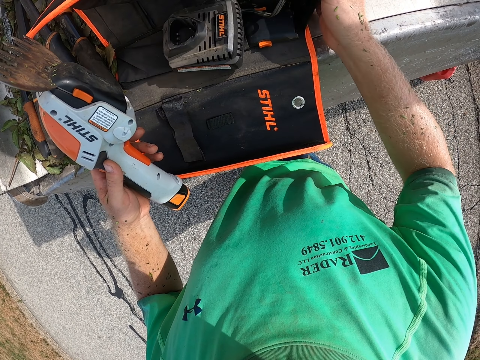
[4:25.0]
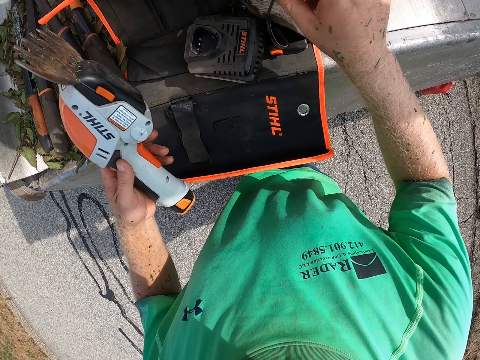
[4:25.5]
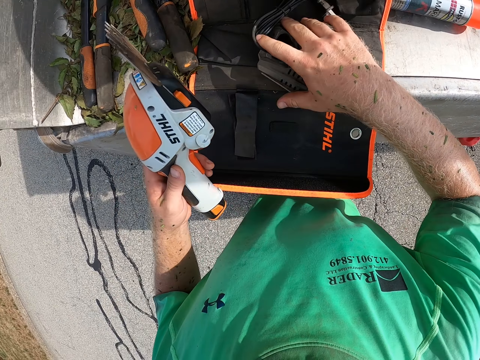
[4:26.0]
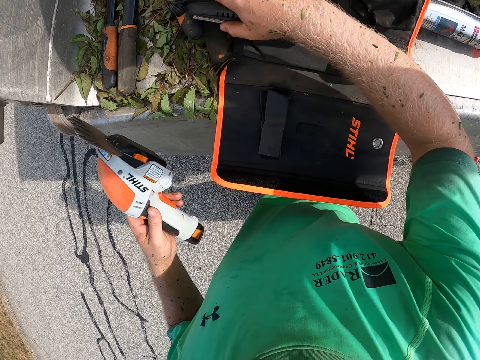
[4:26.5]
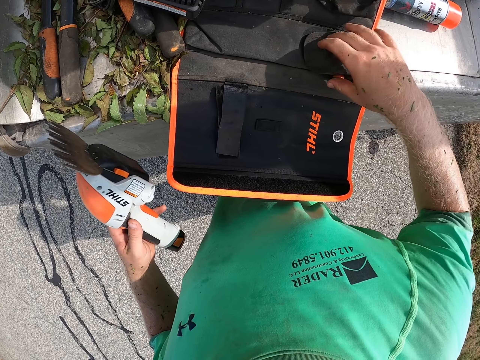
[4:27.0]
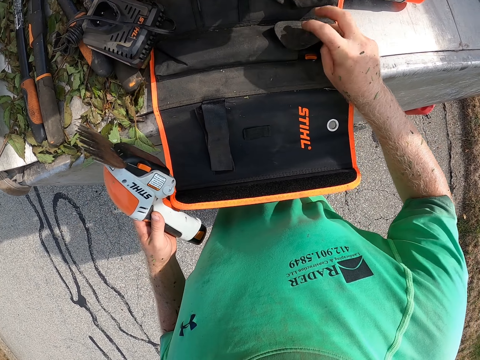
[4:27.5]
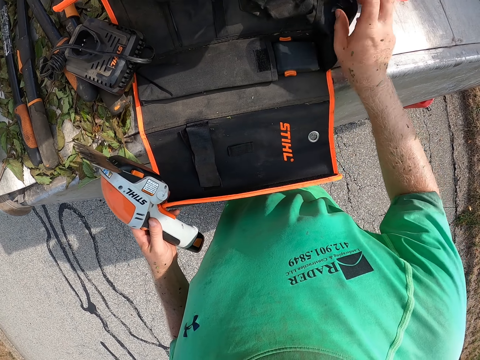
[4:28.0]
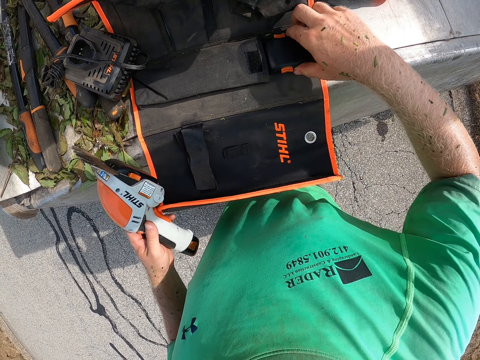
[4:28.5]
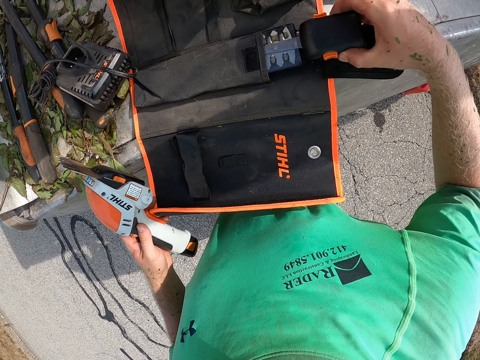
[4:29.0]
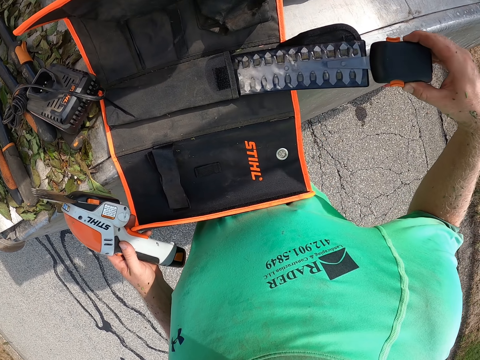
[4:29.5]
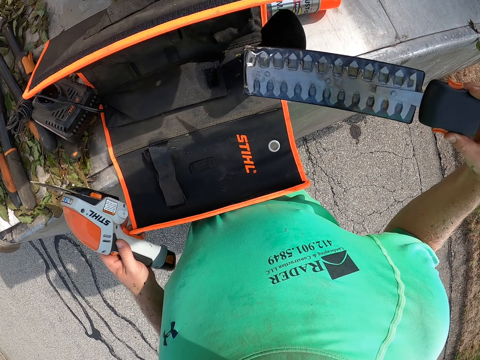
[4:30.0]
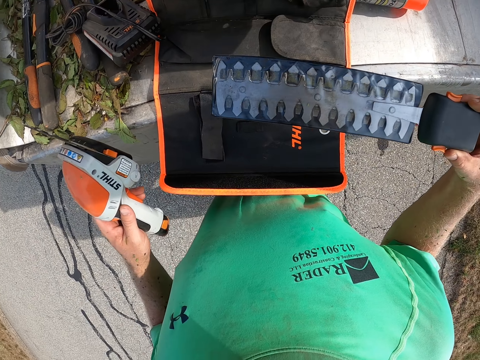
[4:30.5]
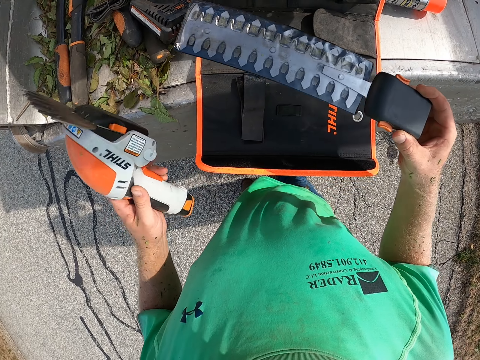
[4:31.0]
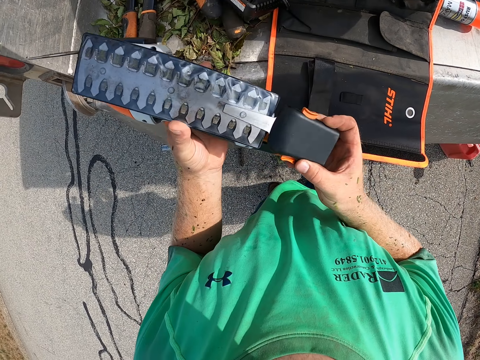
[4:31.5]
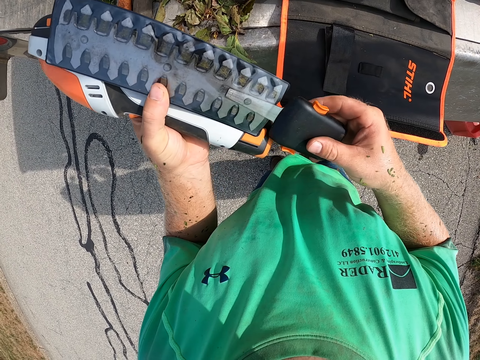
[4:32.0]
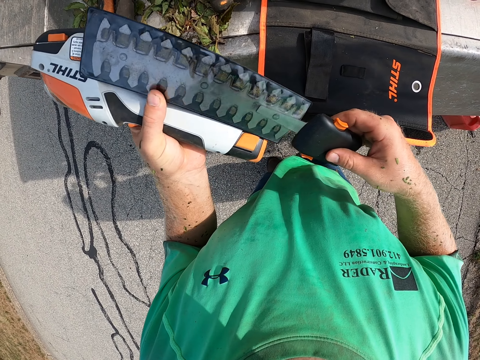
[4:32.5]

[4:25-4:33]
The camera wearer picks the adaptor from the toolkit in the tonneau of the truck with his right hand. He drops the adaptor on the tonneau of the truck with his right hand. He searches the toolkit in the tonneau of the truck with his right hand. He picks a blade from the toolkit in the tonneau of the truck with his right hand. He passes the blade to his left hand from his right hand. He removes the blade from a plastic bag in his left hand with his right hand.

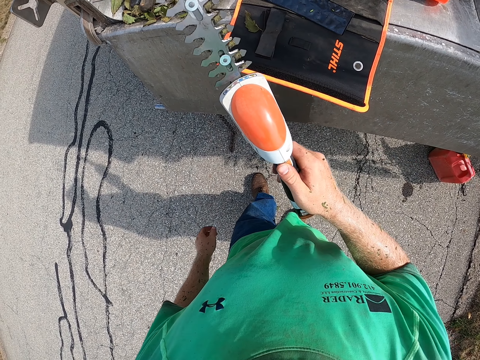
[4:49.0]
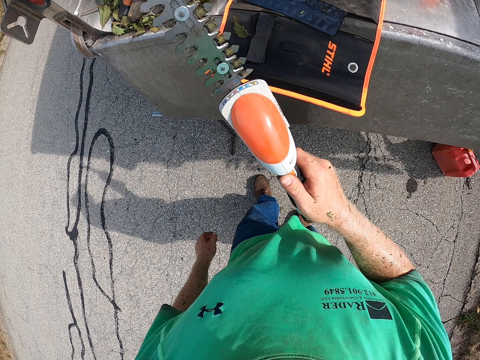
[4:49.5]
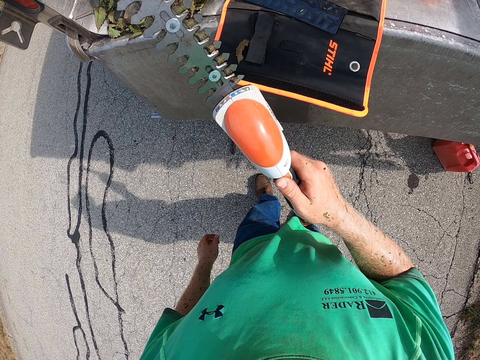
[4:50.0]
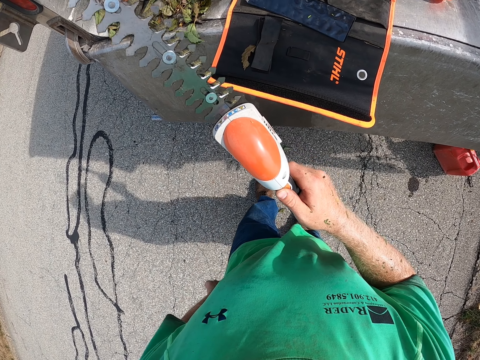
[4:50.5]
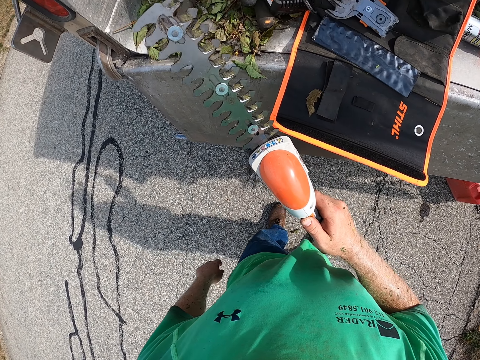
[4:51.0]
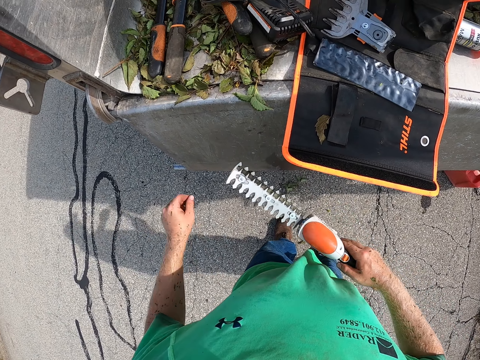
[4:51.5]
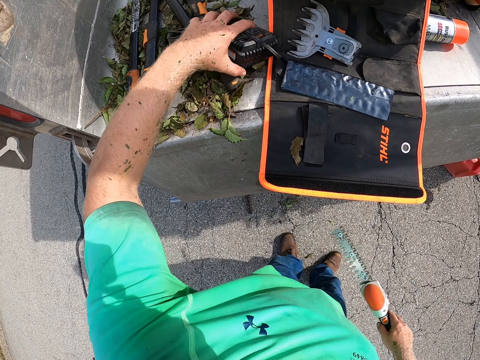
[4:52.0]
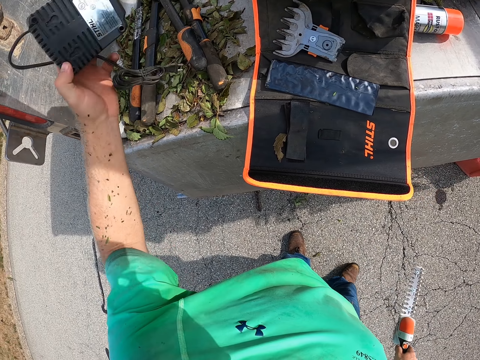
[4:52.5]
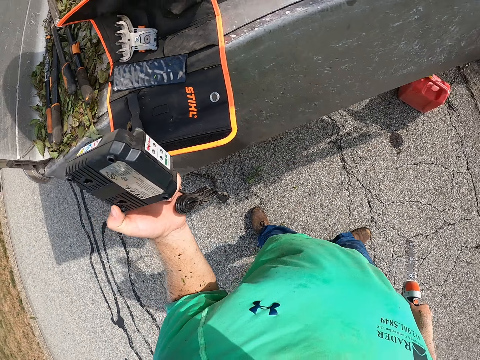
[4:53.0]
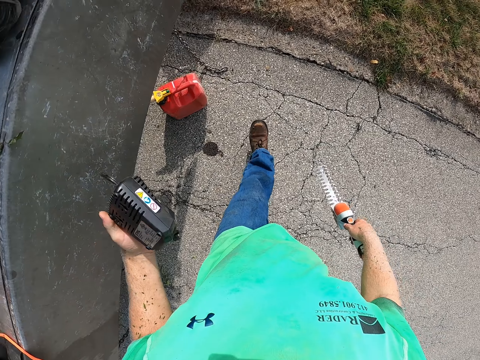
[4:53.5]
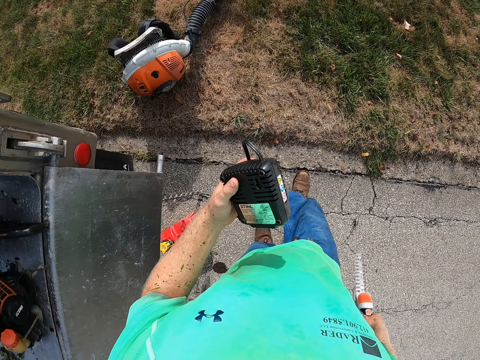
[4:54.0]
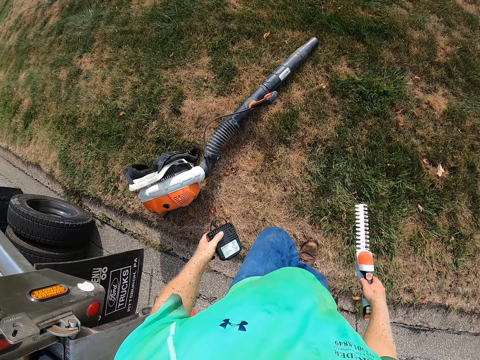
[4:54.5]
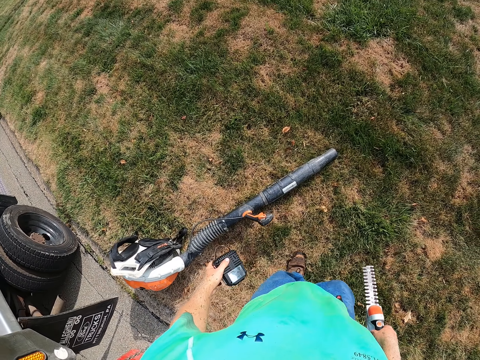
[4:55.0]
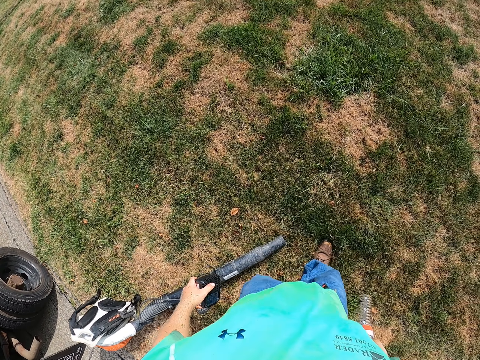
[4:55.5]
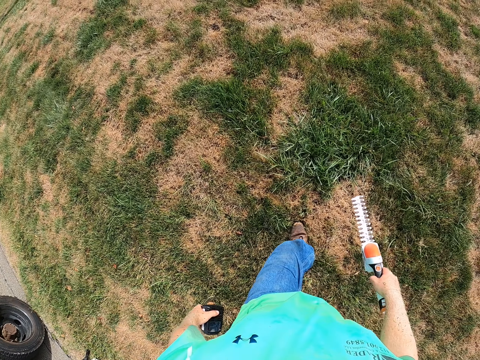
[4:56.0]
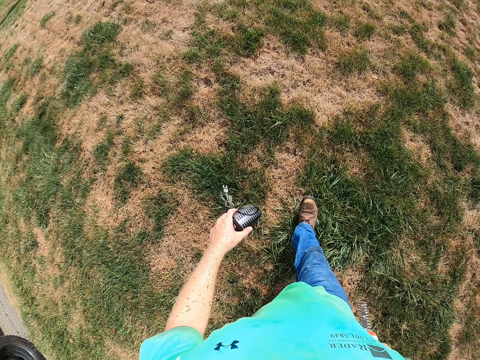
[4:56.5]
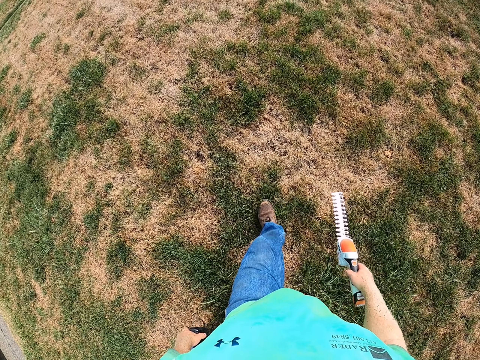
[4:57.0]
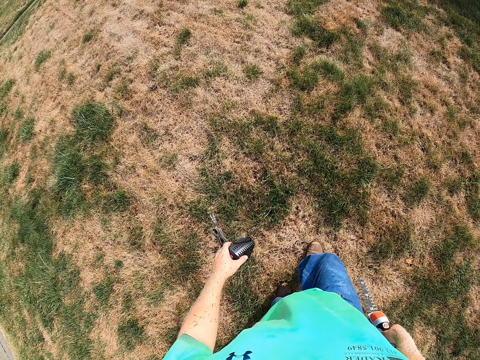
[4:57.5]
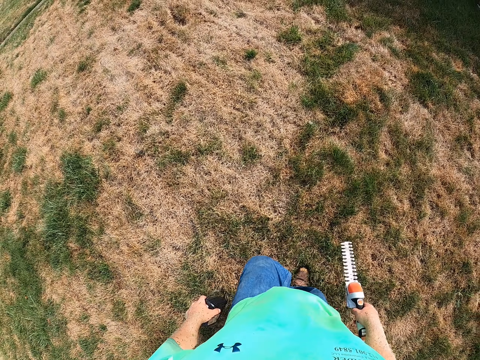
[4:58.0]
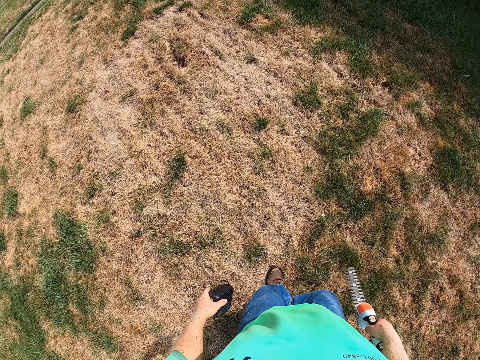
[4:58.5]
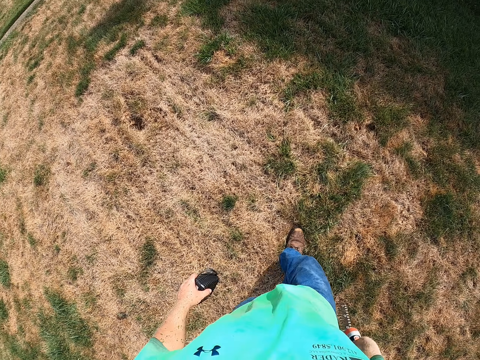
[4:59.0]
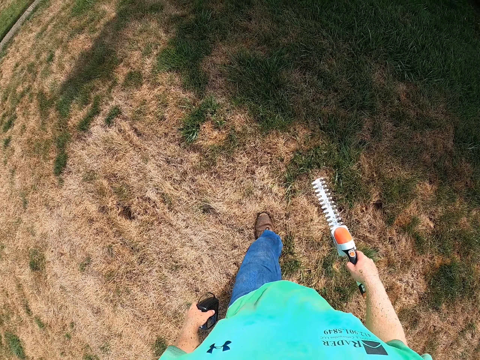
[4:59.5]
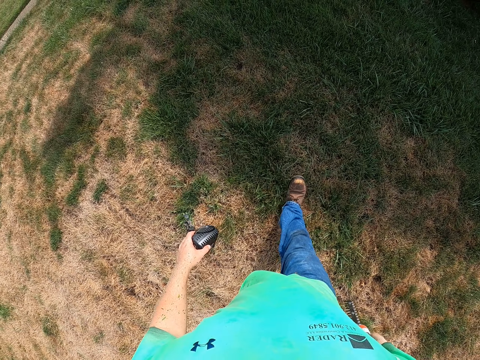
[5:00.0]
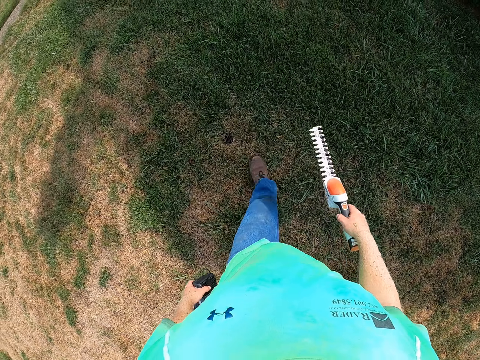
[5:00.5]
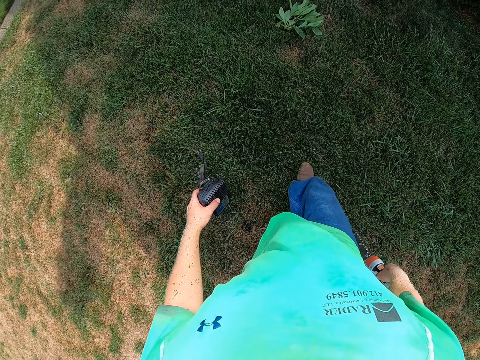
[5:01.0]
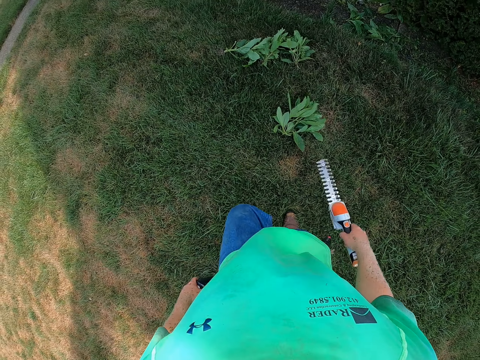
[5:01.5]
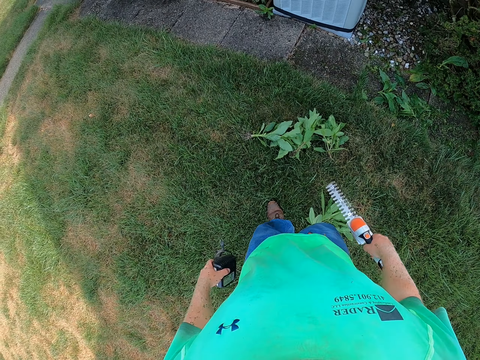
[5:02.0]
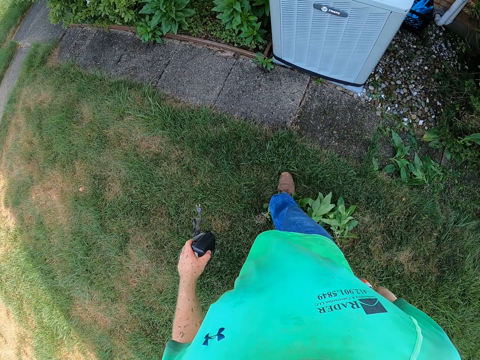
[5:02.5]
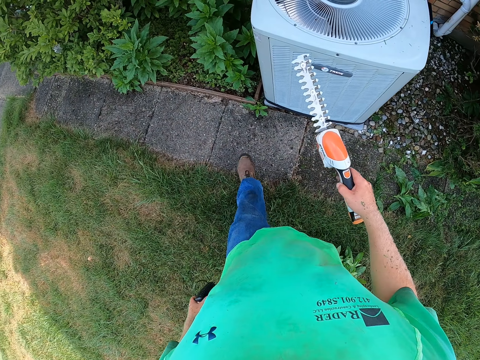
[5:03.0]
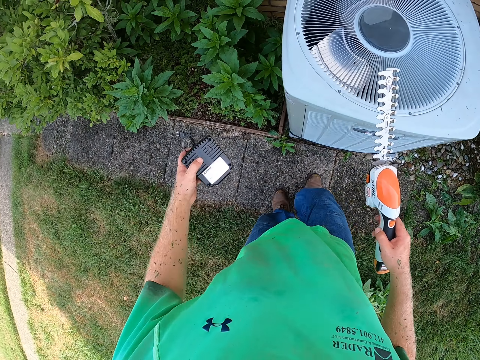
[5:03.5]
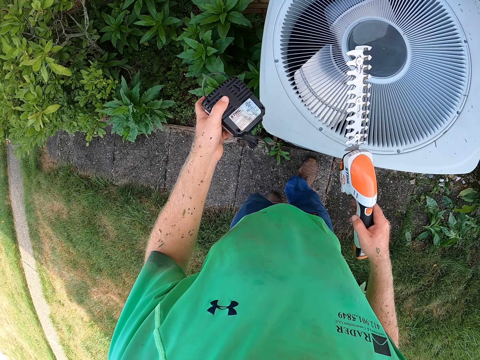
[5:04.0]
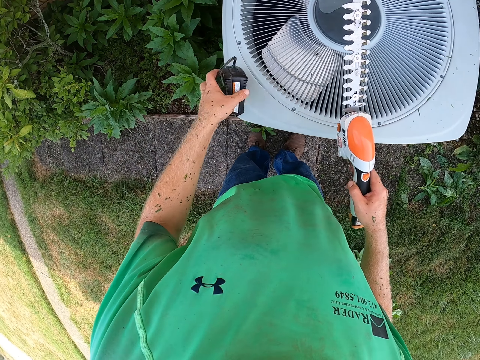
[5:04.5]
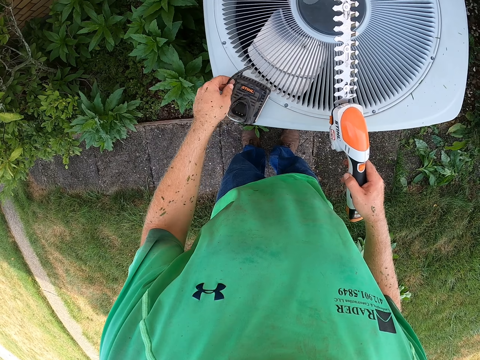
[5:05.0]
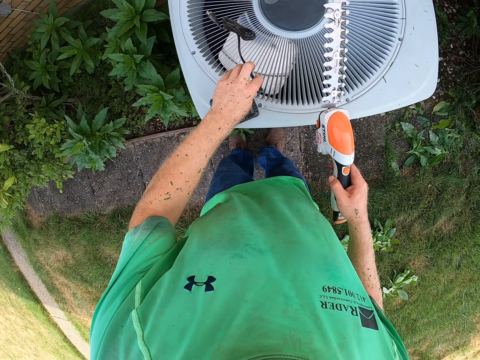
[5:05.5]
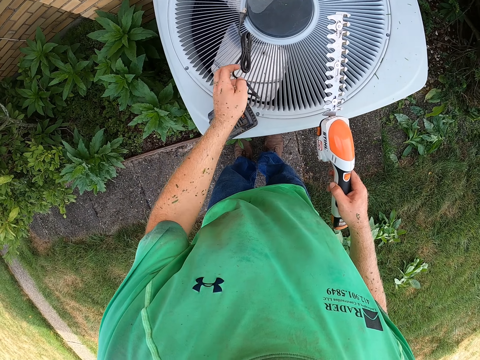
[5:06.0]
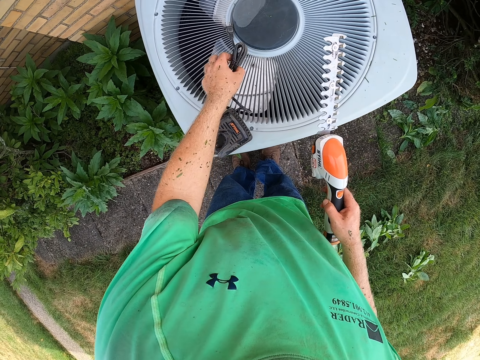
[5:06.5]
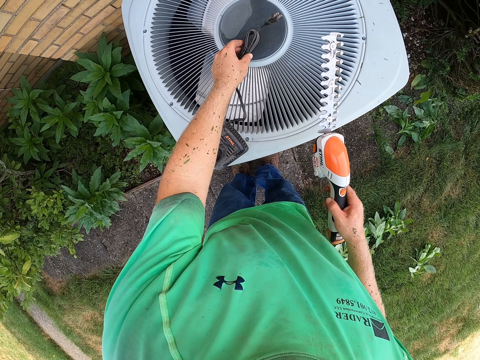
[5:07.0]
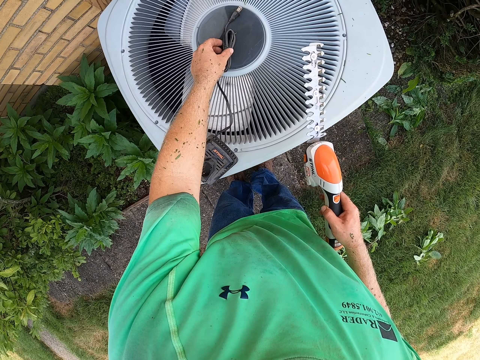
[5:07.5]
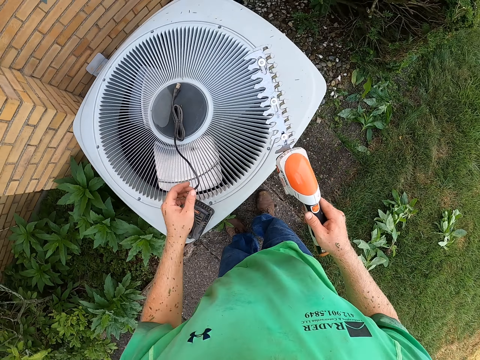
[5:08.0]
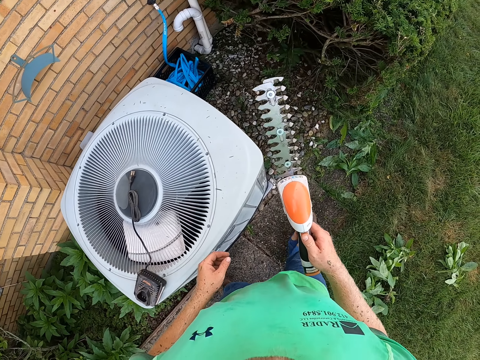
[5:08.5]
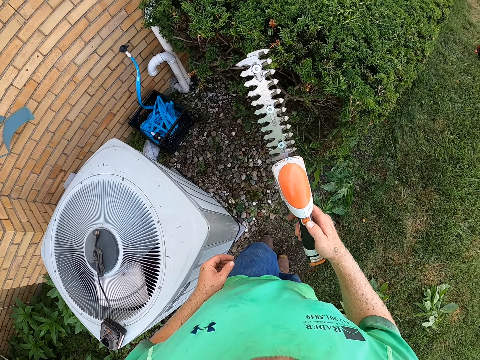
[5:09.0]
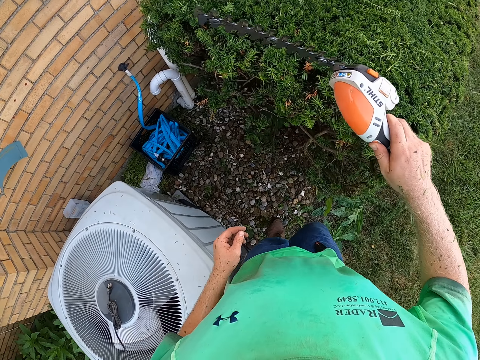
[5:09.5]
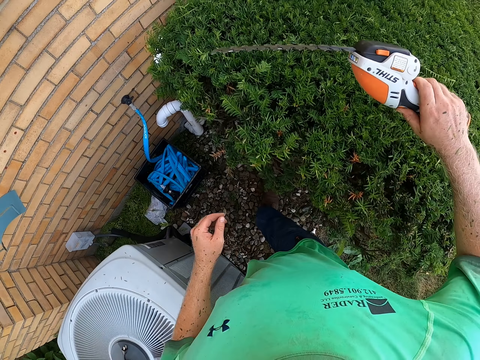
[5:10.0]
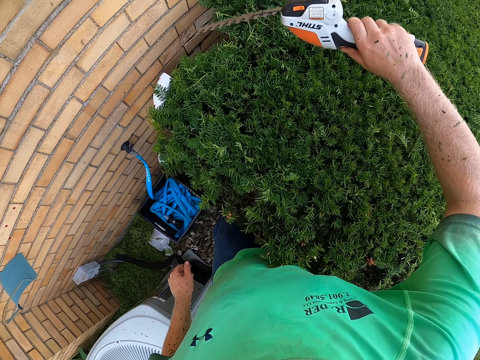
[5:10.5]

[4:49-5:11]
The camera wearer turns on the machine. He picks a controller or gadget from the truck with his left hand. He walks around the garden. He drops the controller on an air conditioner with his left hand. He aligns the gadget on the air conditioner.
